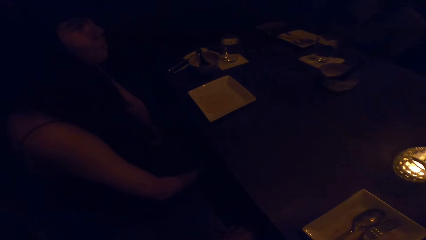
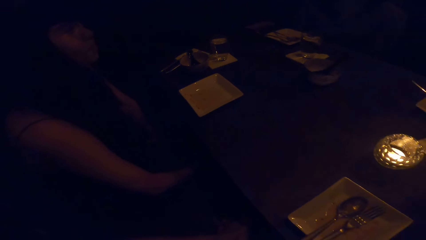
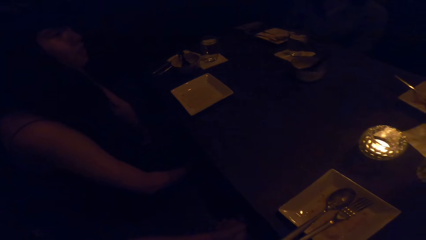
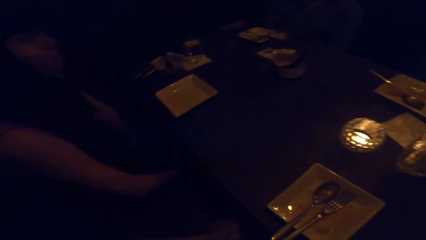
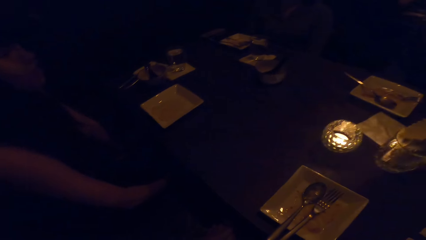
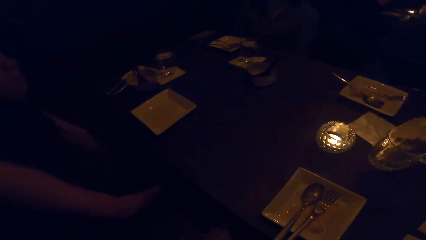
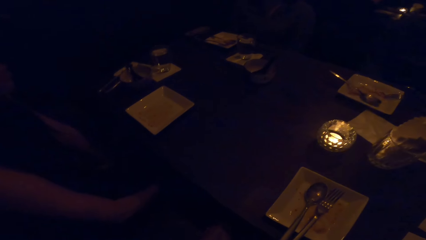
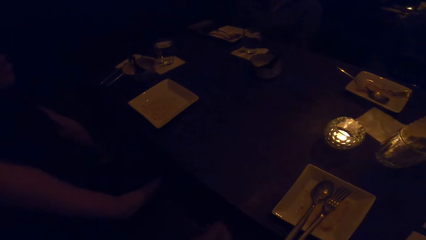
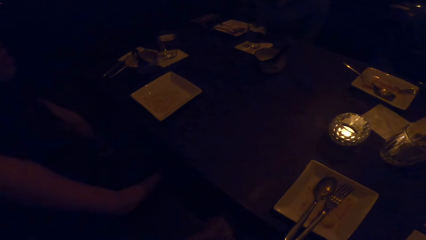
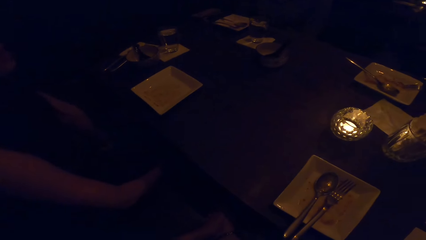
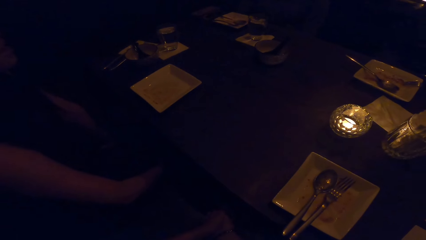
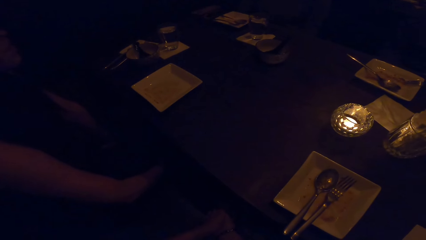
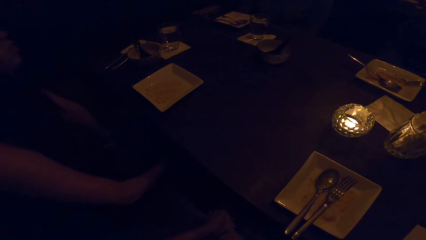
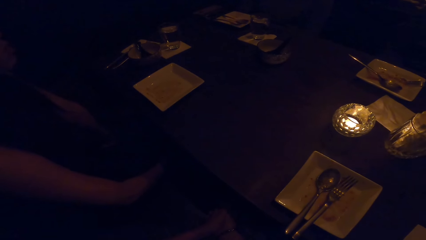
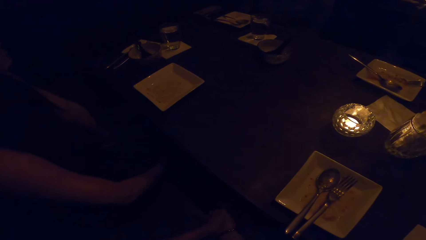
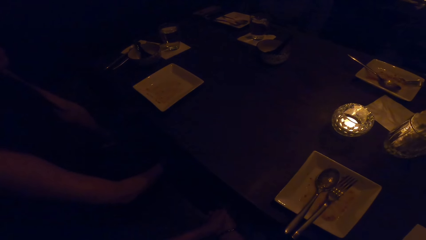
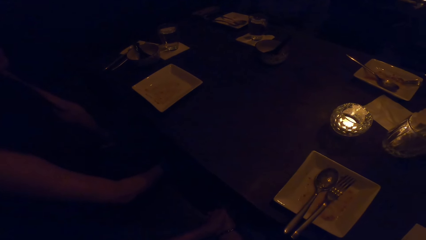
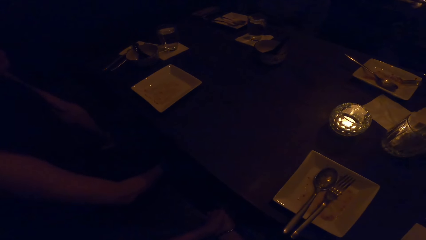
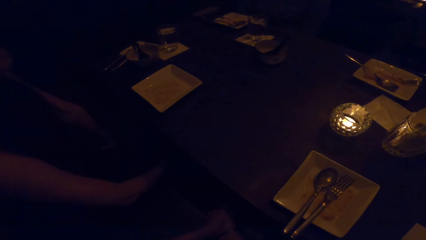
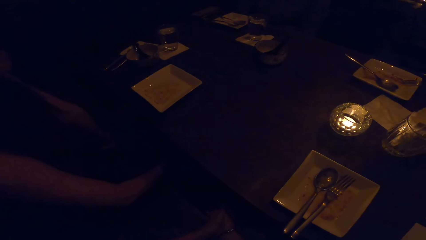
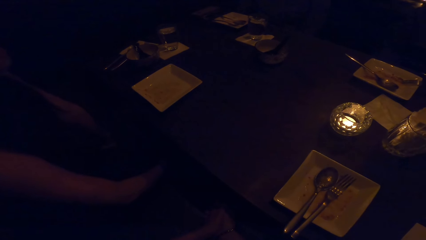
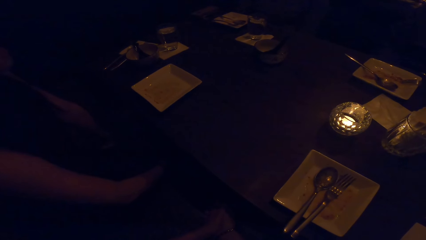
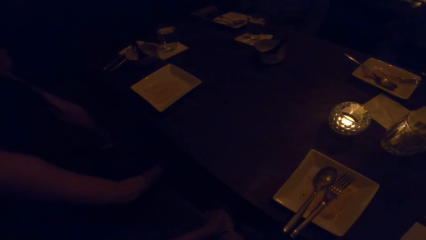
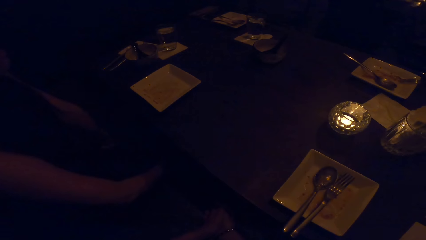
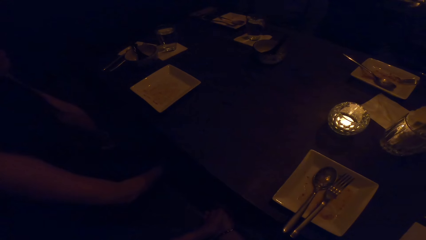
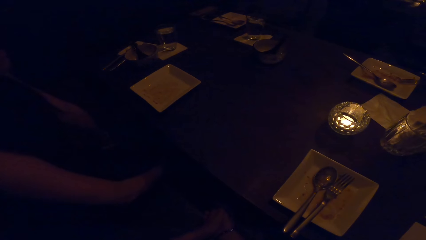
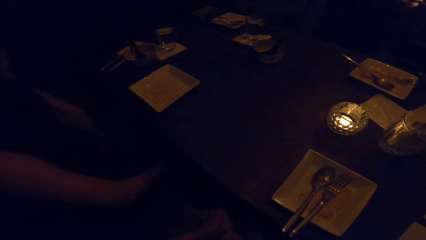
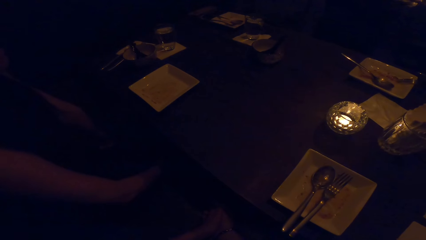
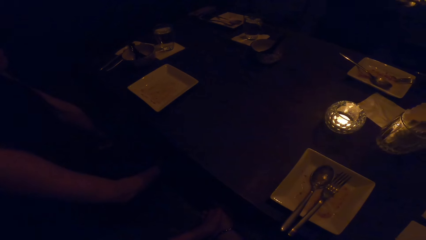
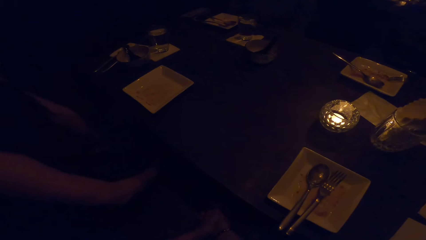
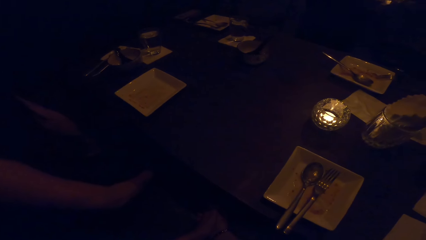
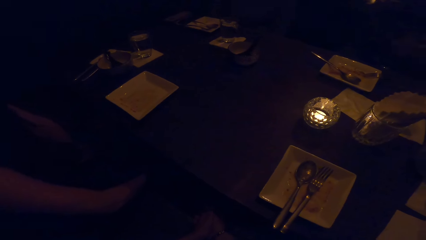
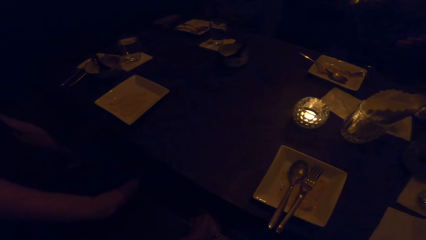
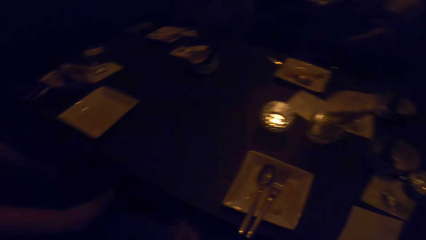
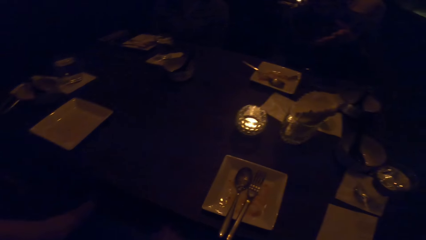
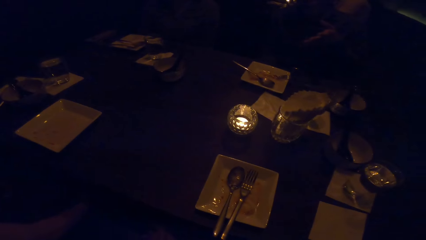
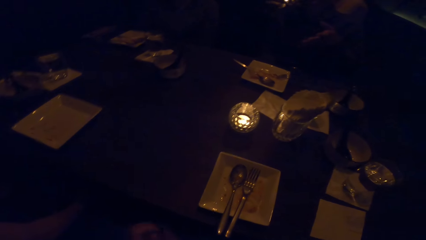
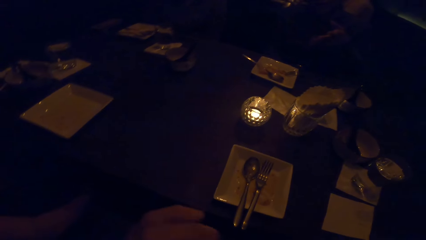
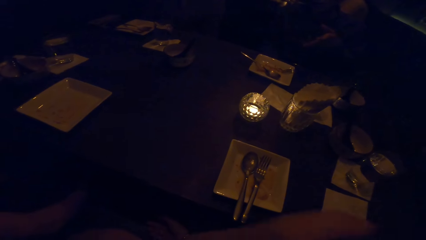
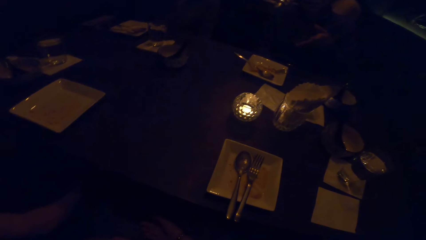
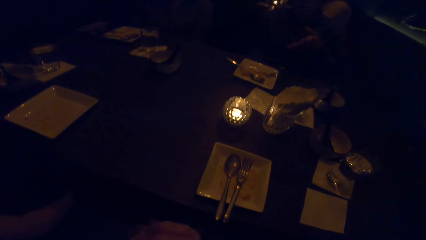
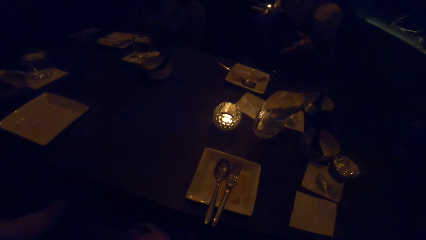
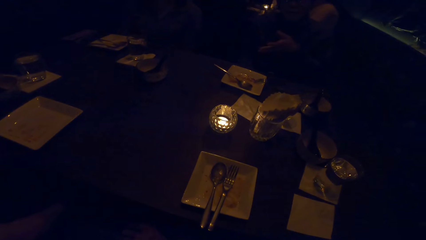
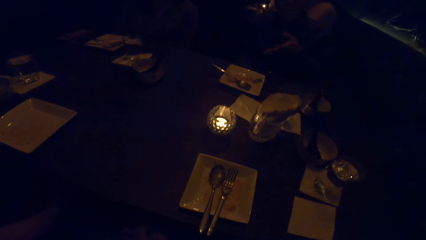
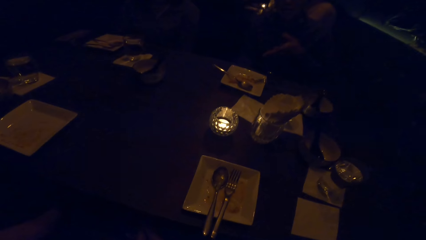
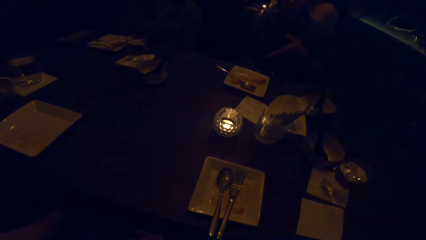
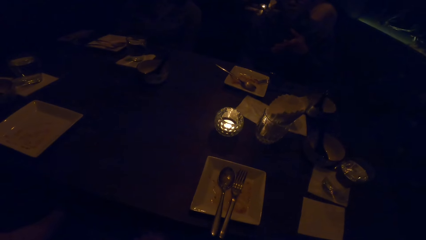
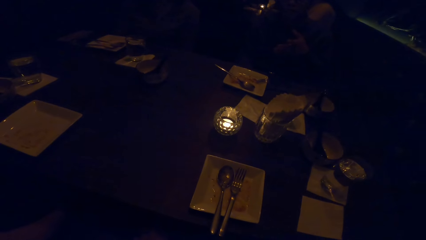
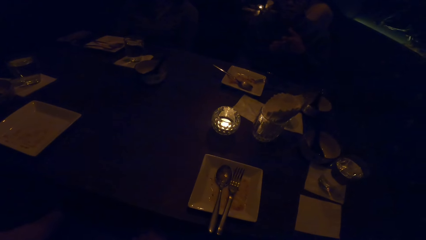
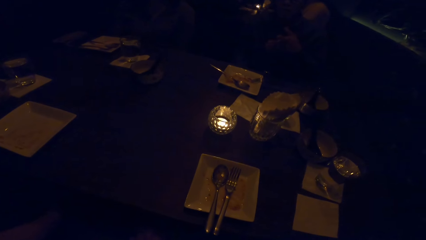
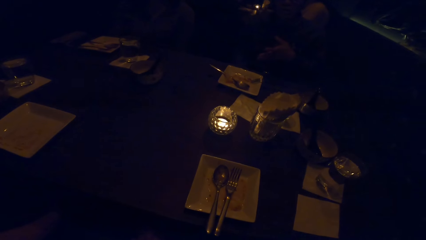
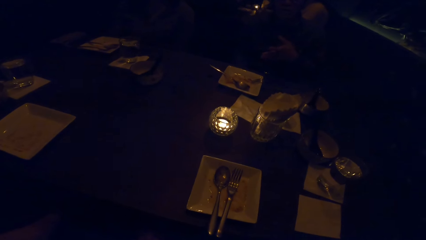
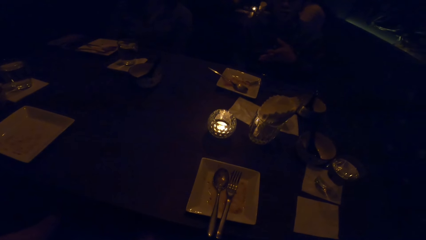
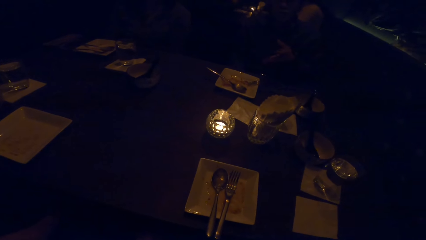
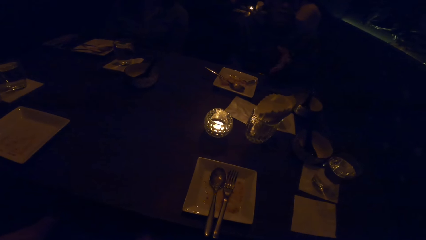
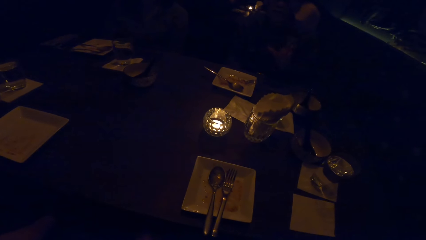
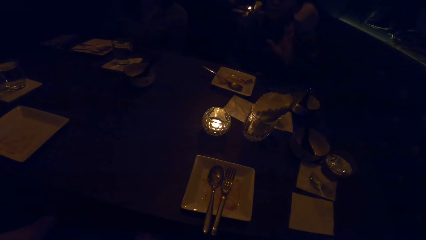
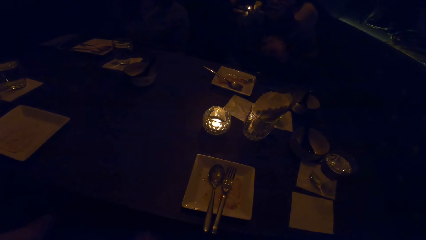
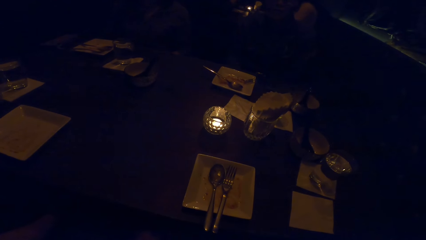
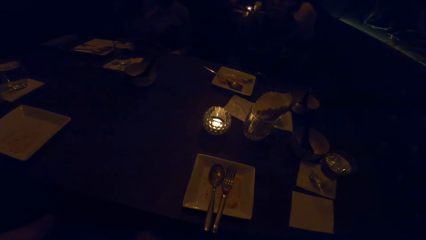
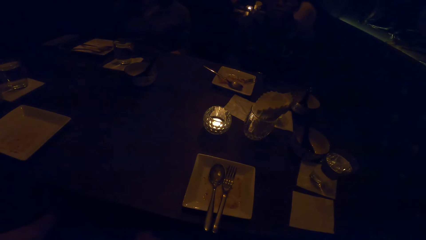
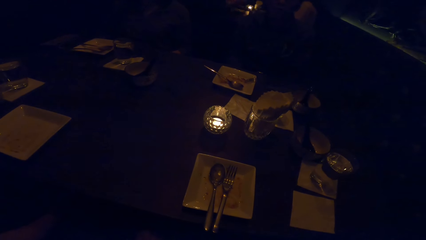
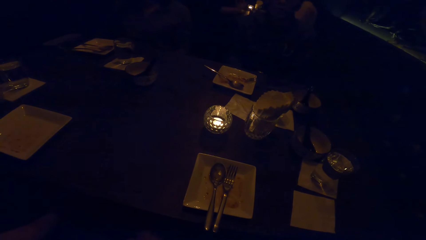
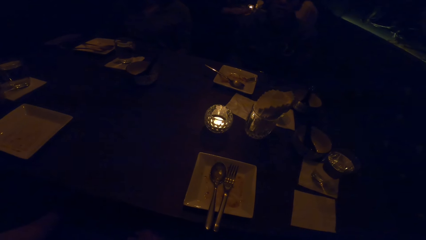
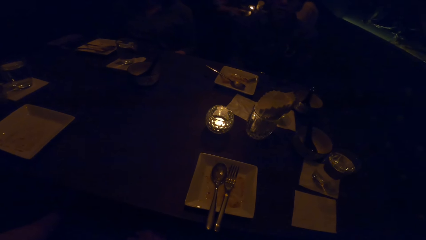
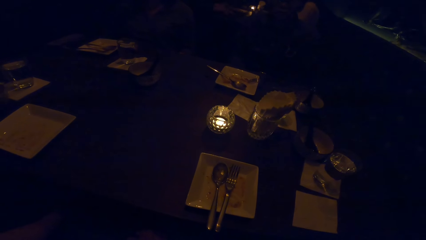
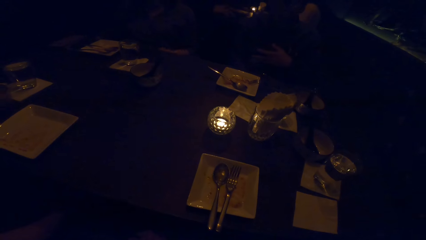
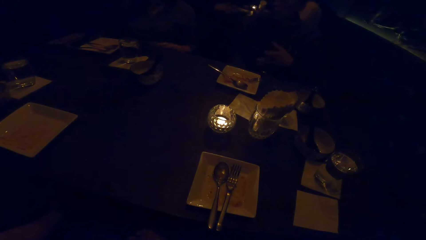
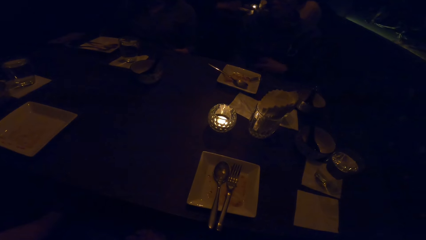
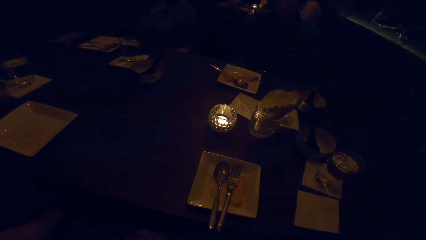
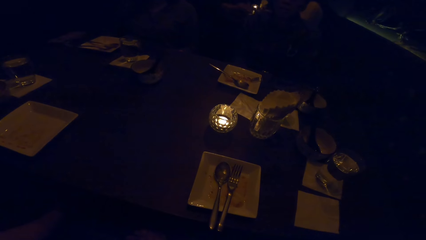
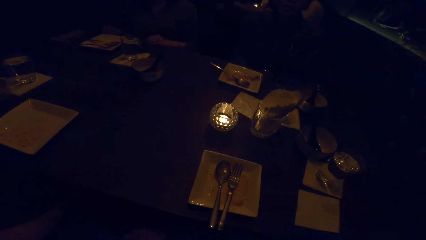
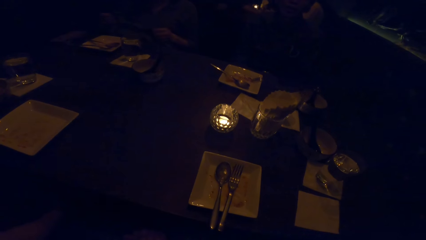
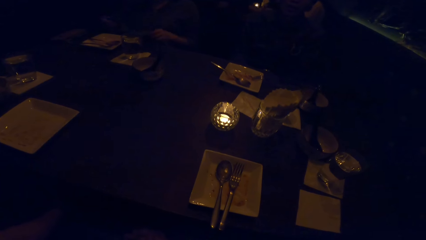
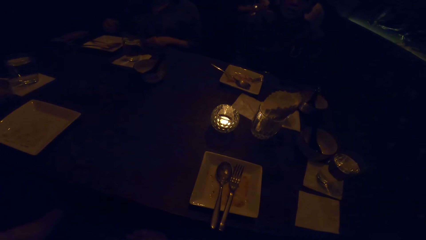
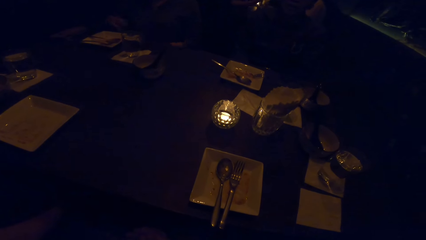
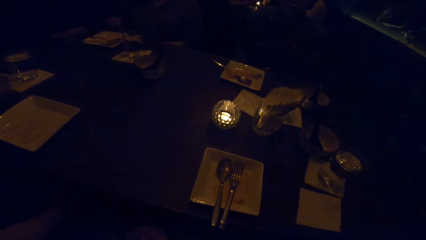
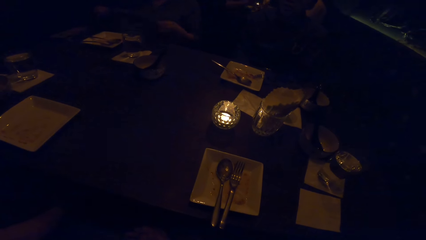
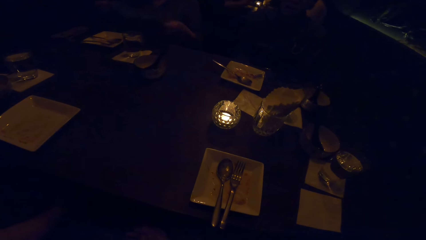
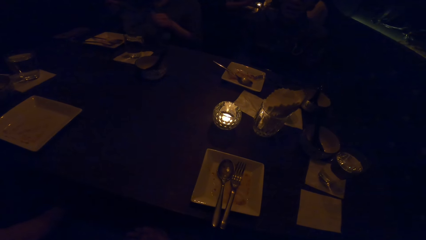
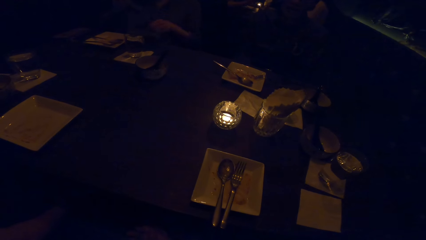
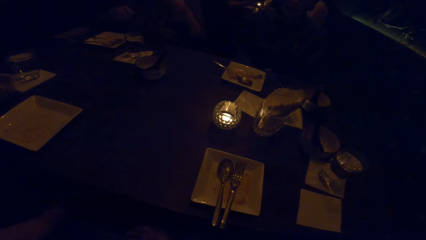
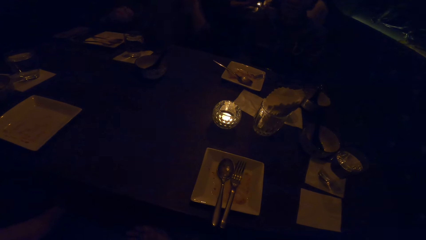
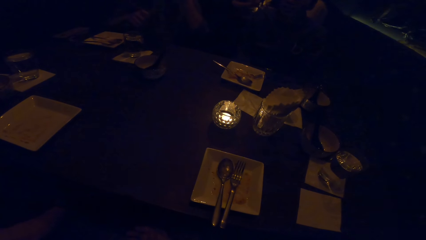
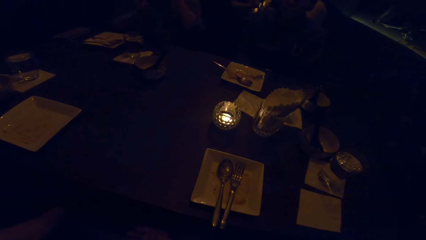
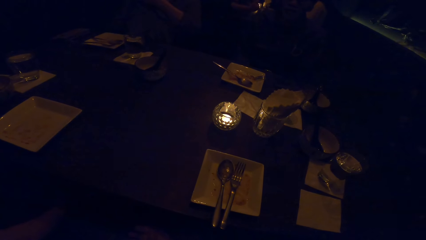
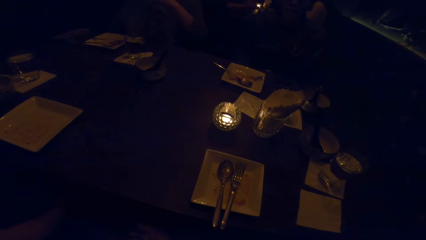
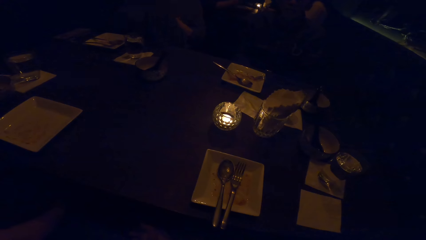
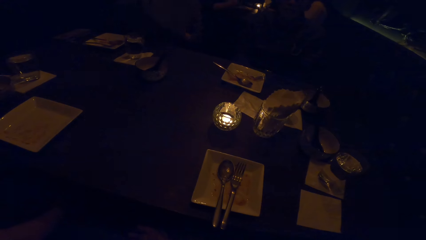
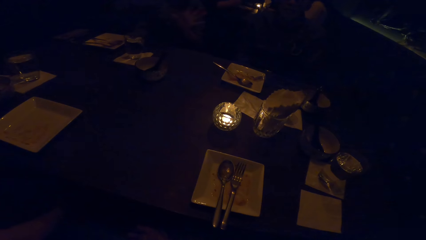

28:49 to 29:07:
The camera wearer looks at a lady. They look around. A person flaps the hand. Another person flaps the hand. The other person puts the hand down. The first person flaps the hand. The camera wearer looks at the table. The first person puts the hand down, flaps the hand, and puts the hand down. A third person flaps the hand, picks up the cloth, and stretches the cloth with the hand.
